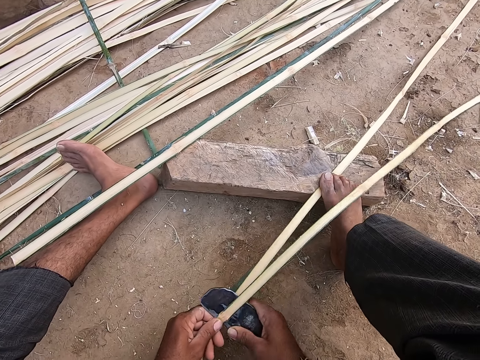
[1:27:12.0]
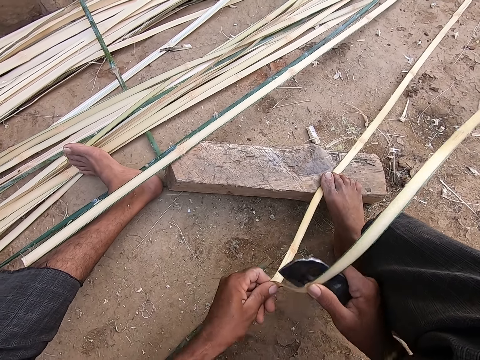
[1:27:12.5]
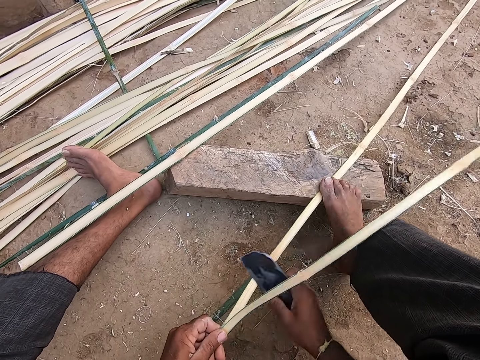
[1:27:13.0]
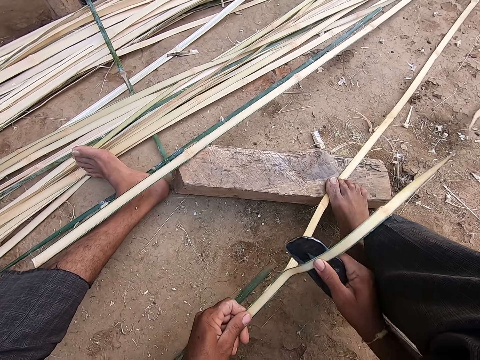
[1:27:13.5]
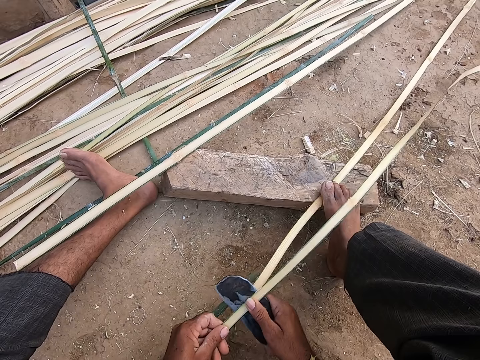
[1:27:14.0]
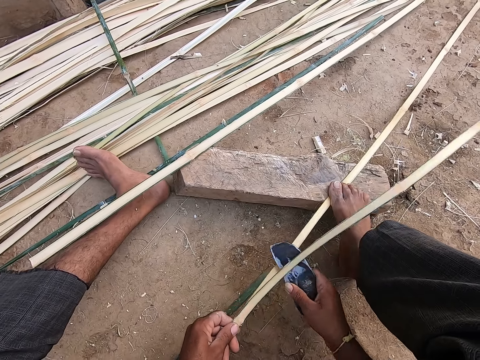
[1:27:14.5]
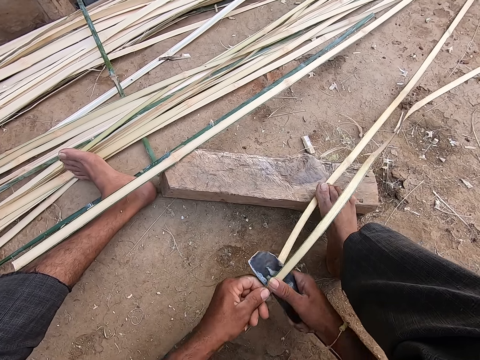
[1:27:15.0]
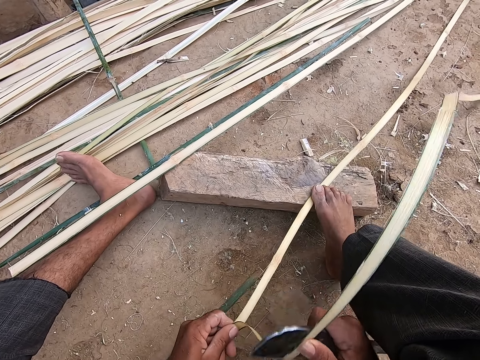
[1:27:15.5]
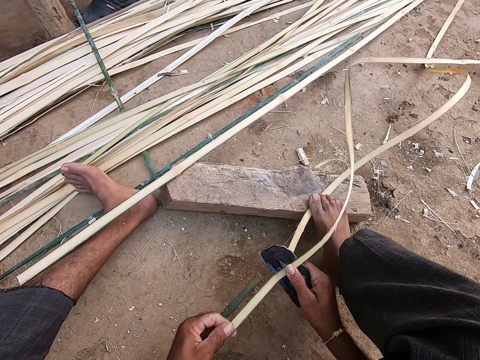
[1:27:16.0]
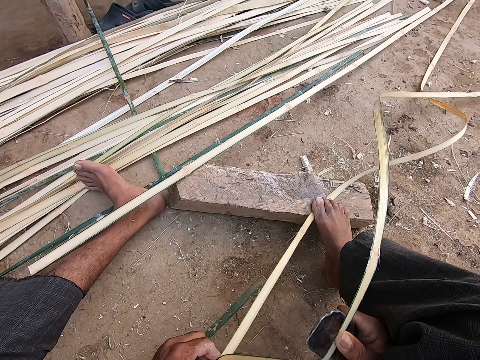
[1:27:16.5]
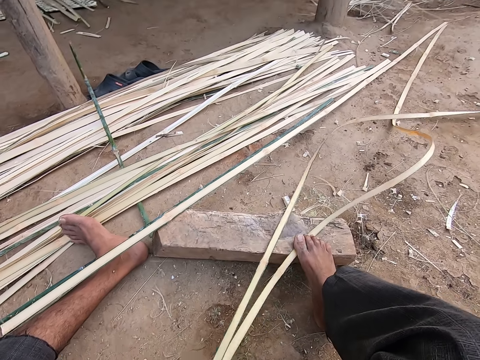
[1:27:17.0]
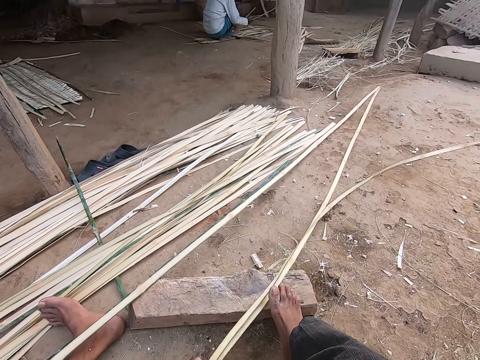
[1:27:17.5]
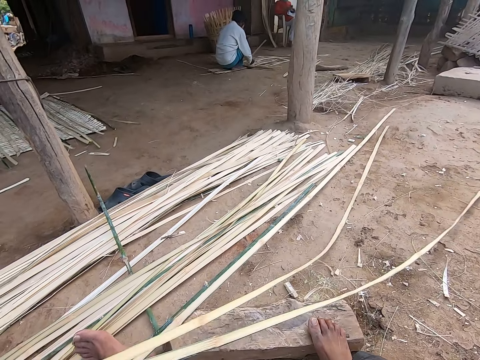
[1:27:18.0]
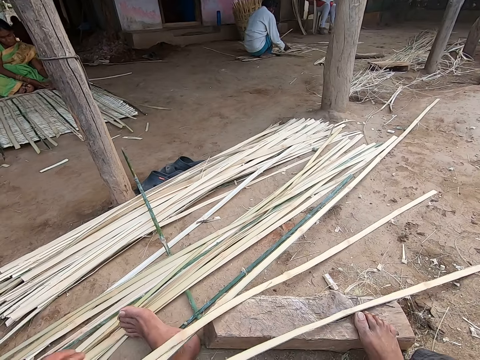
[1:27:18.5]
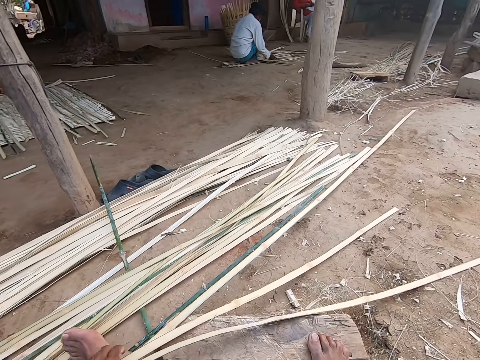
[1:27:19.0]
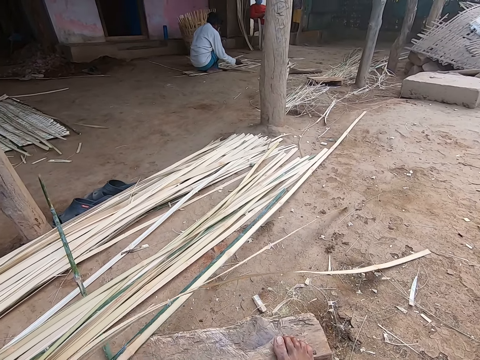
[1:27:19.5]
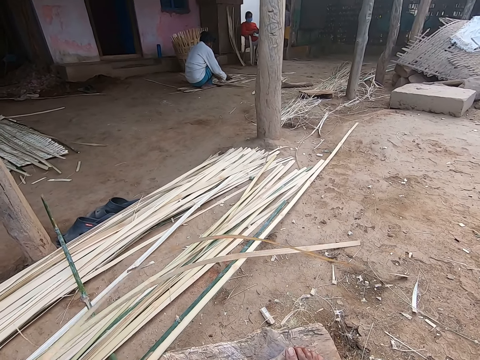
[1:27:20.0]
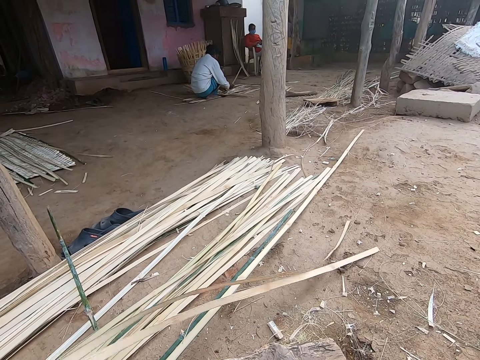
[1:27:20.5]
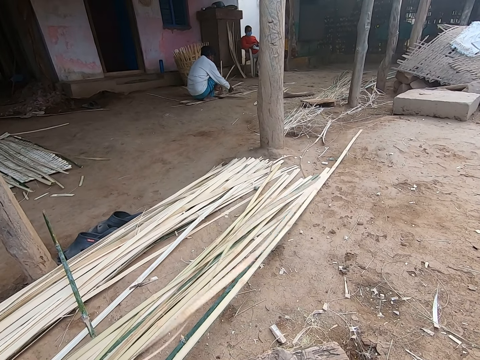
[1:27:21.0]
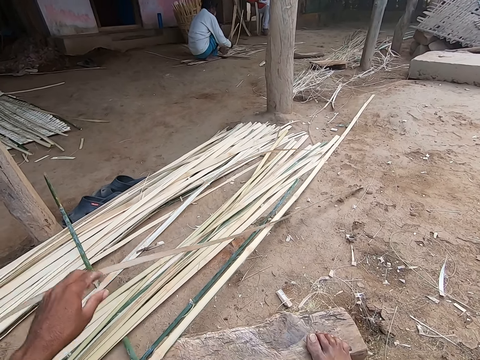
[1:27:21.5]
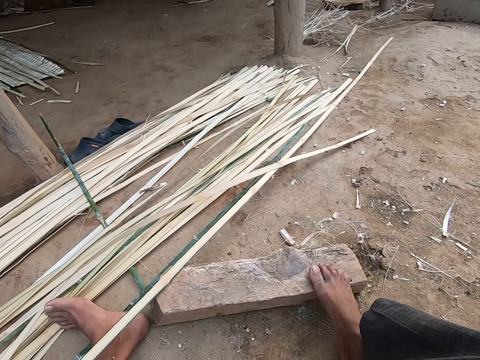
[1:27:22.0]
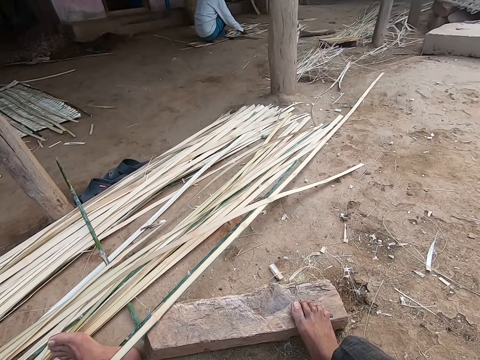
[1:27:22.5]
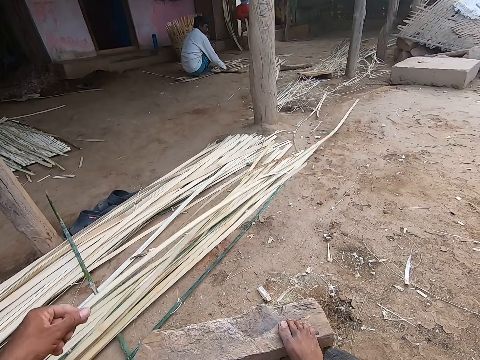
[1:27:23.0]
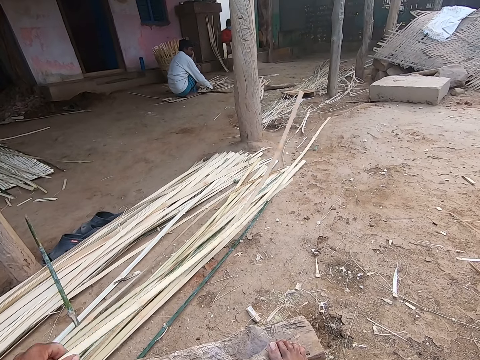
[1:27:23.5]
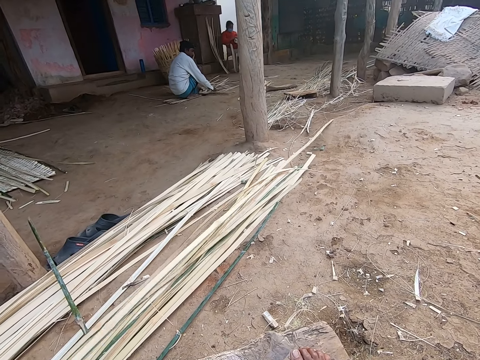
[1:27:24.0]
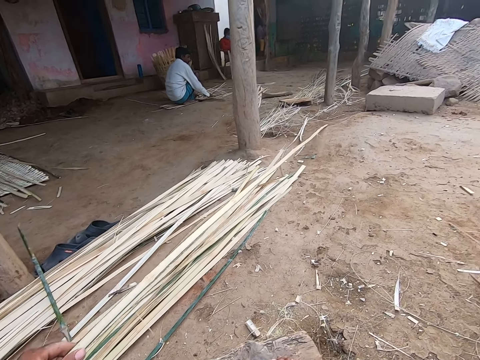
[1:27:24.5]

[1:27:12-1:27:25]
The camera wearer speaks to the woman. He cuts the papyrus reed with a cutter. He drops the two bamboo strips on the ground with his left hand. He lifts the papyrus reed pieces and places the papyrus pieces on top of other pieces. He speaks to the woman. He adjusts a bamboo strip on the ground with his left hand.

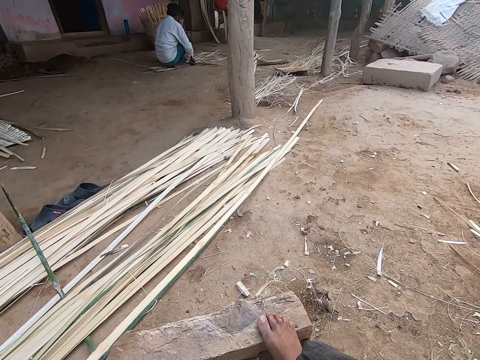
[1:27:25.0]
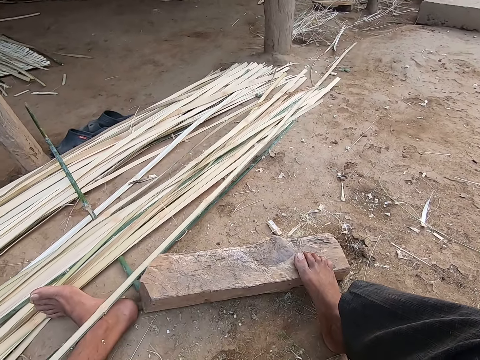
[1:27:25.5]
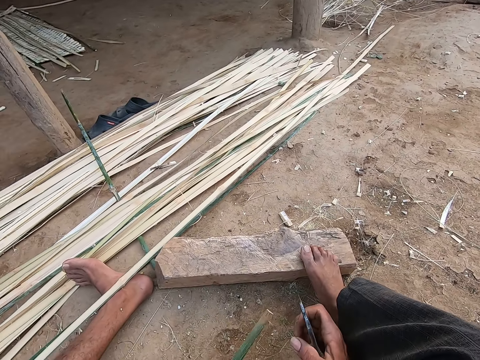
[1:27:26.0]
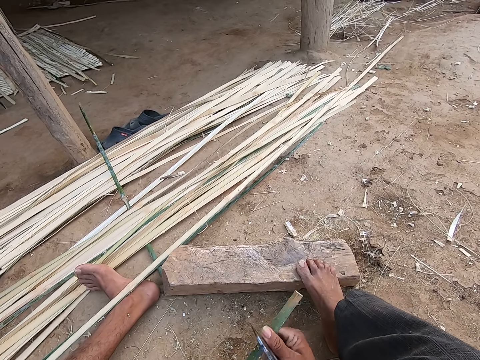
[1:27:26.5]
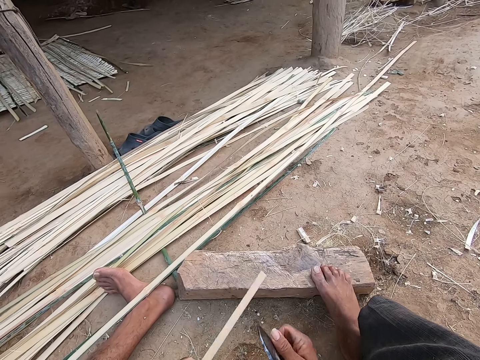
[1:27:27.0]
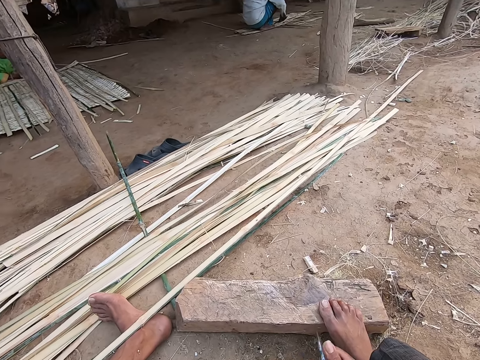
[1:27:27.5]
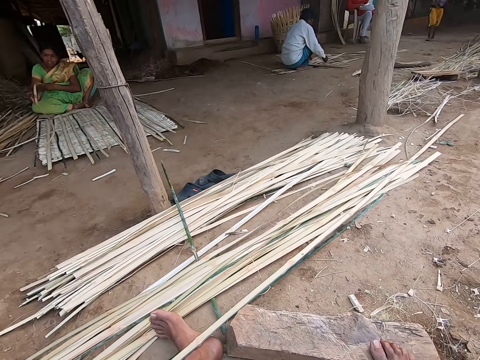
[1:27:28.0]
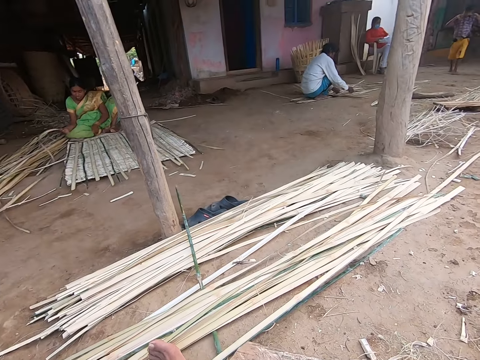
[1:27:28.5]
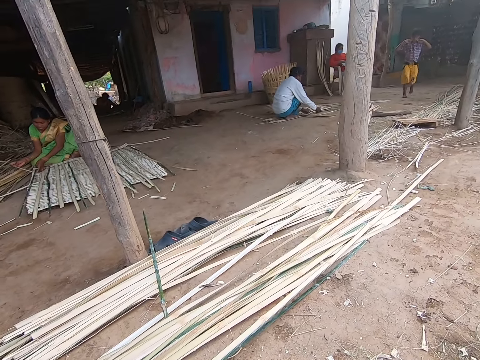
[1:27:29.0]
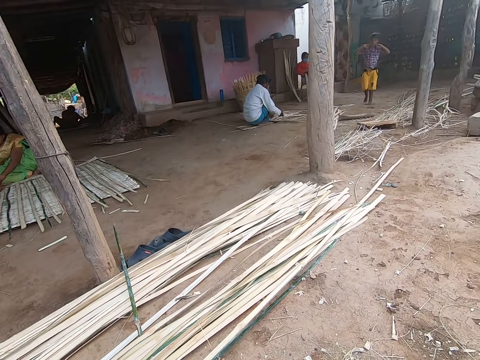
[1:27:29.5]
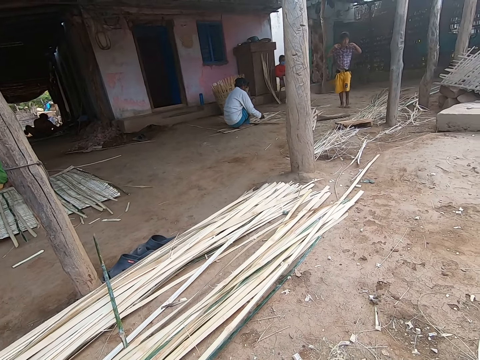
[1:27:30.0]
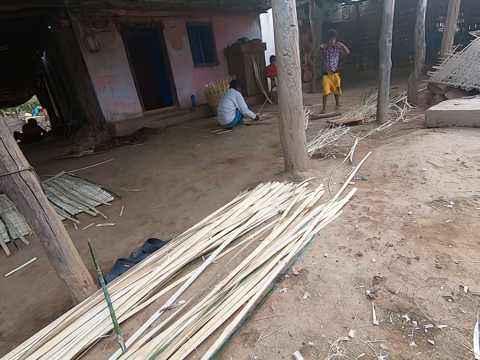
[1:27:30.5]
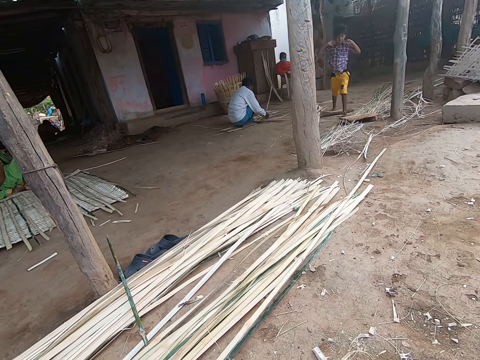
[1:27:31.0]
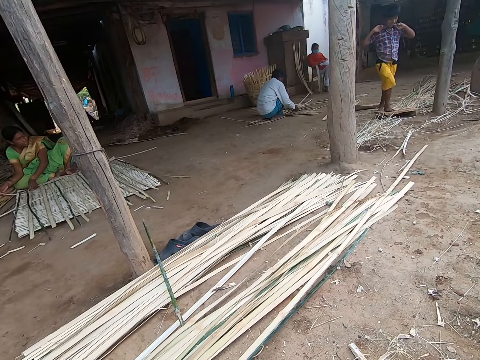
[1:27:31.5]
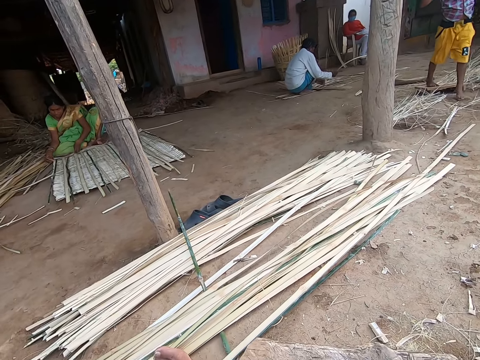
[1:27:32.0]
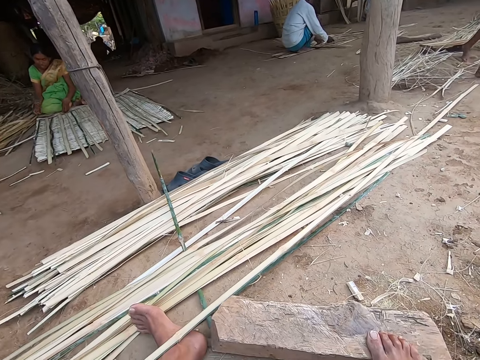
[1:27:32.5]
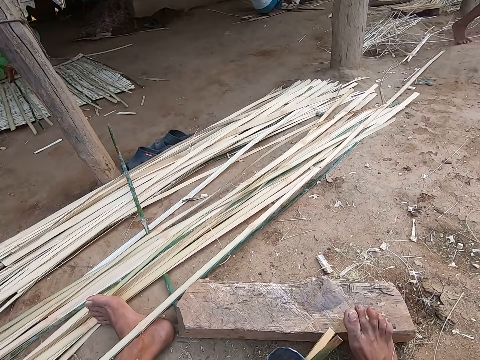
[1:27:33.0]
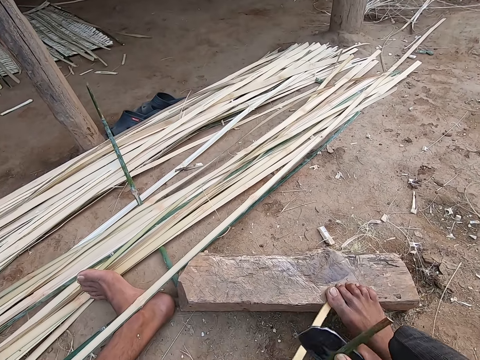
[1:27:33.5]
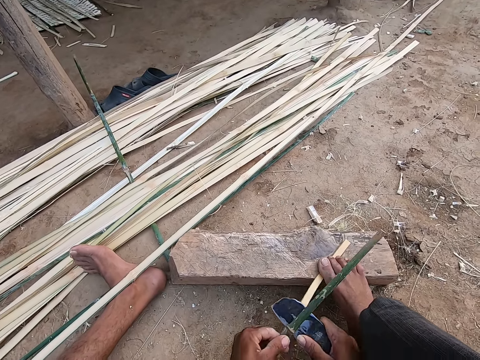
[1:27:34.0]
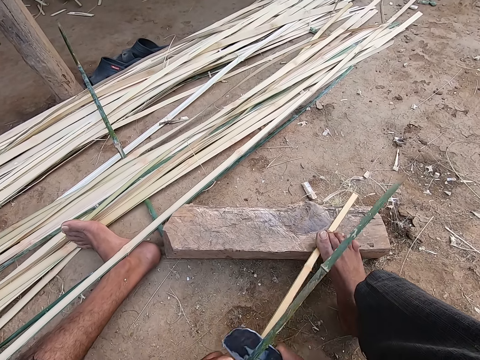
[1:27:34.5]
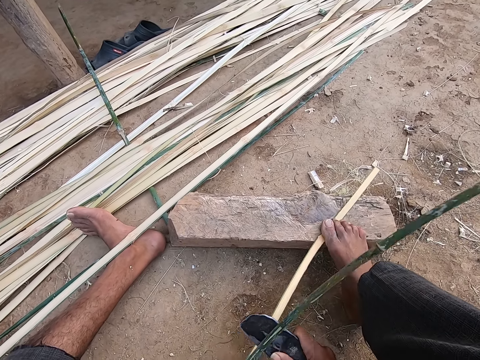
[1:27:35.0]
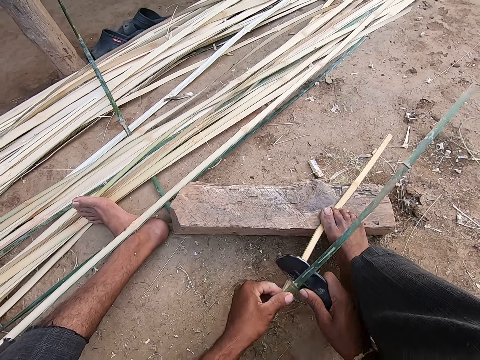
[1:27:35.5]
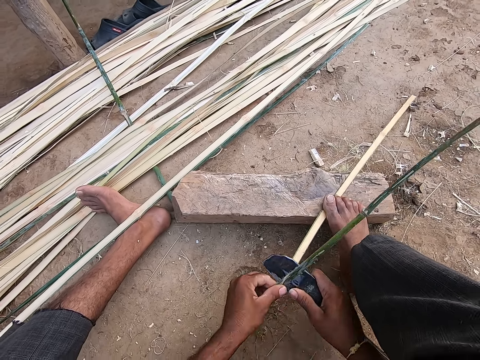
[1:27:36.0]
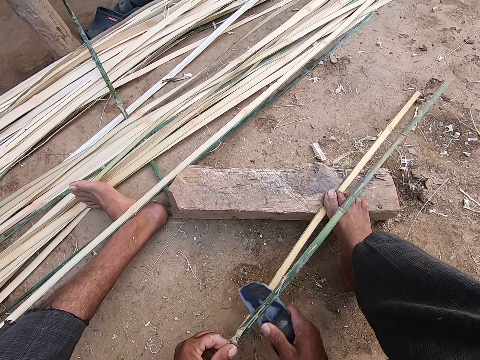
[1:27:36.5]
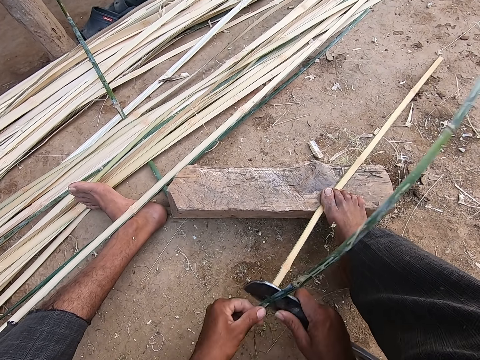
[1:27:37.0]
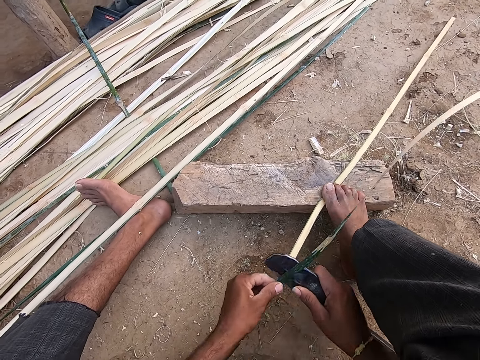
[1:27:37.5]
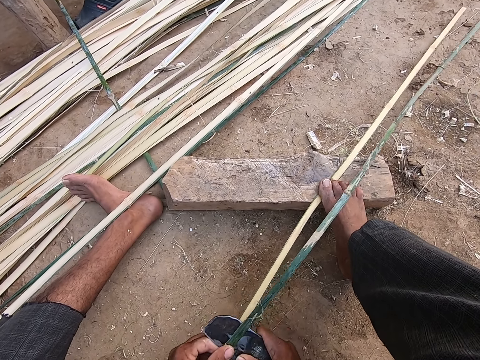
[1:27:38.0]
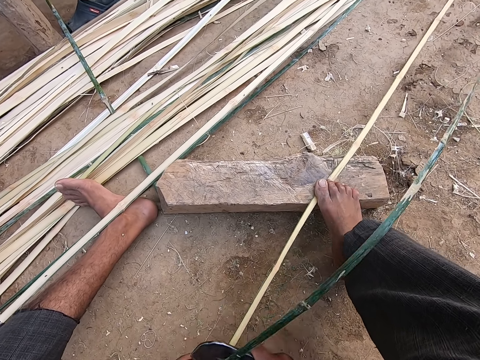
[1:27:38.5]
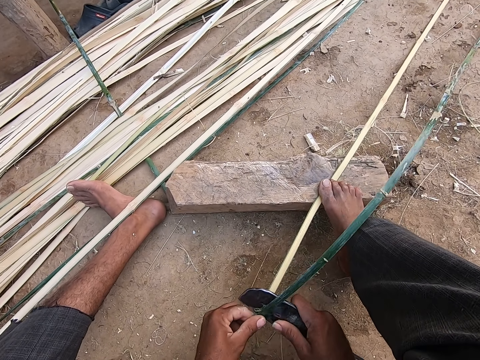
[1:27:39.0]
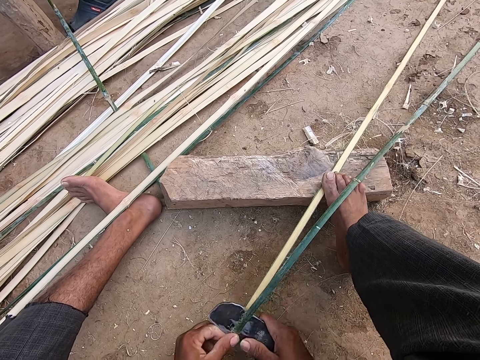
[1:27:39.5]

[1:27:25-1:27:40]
The camera wearer picks up a bamboo strip from the ground with his left hand. He scrapes the bamboo strip with the knife in his right hand. He cuts the papyrus reed with a cutter. He looks around. The woman speaks to the camera wearer. The camera wearer looks around. He places his right leg on the bamboo strip on the plank. He slices the bamboo strip with the knife in his right hand.
